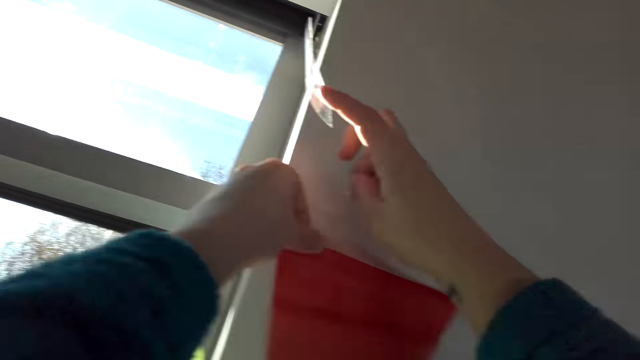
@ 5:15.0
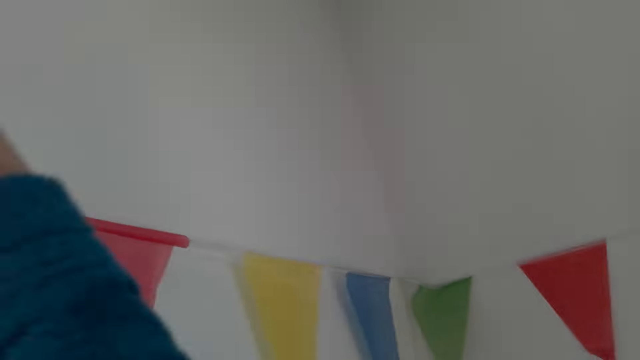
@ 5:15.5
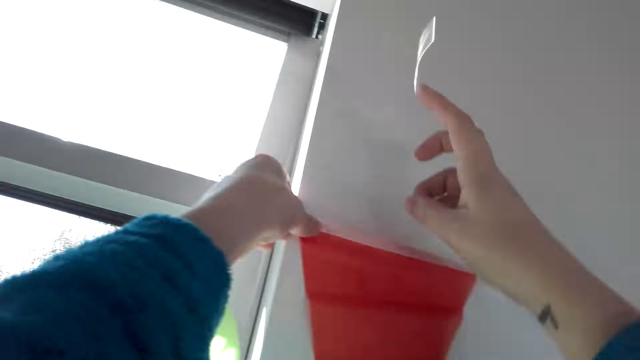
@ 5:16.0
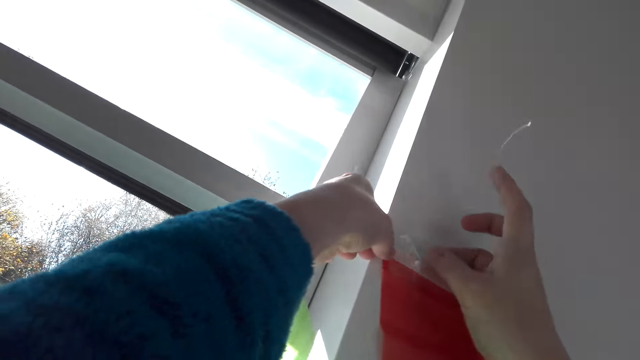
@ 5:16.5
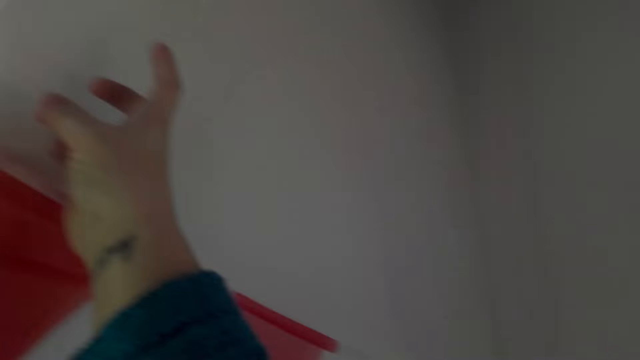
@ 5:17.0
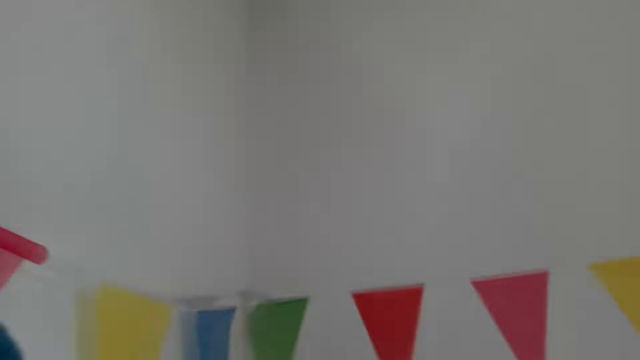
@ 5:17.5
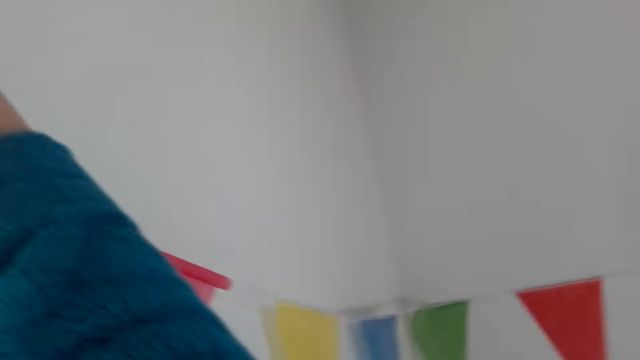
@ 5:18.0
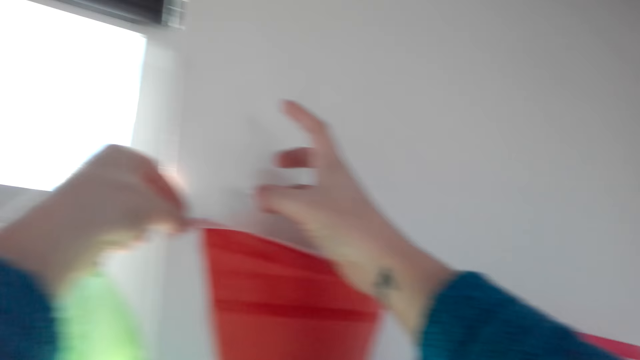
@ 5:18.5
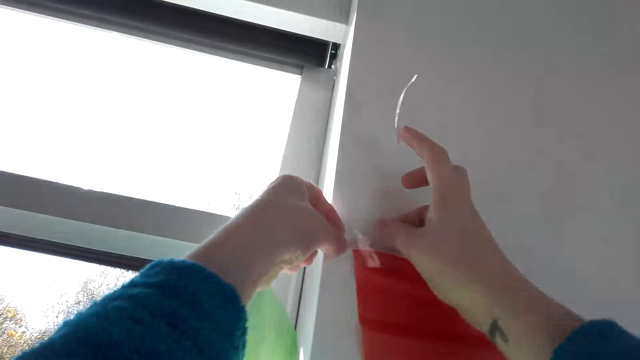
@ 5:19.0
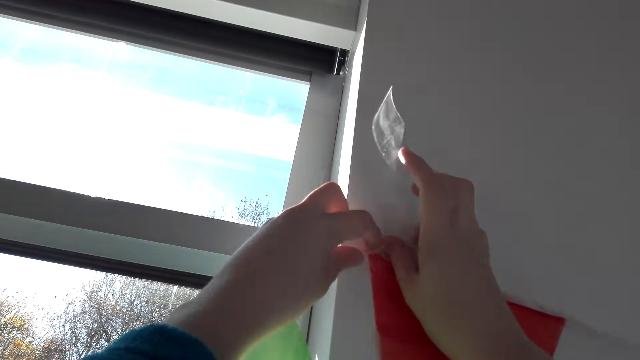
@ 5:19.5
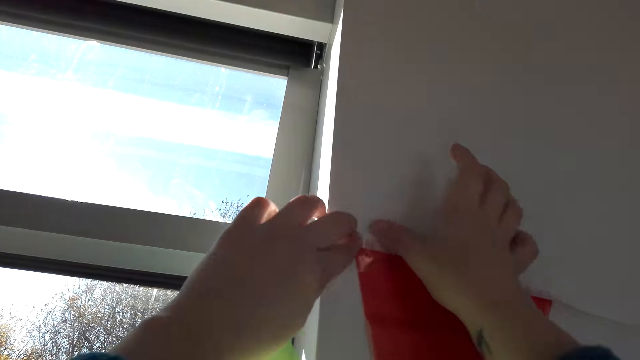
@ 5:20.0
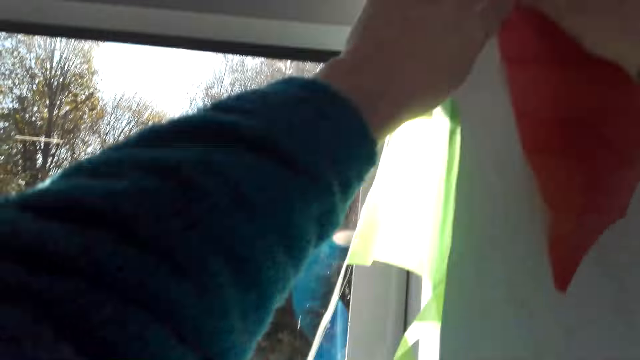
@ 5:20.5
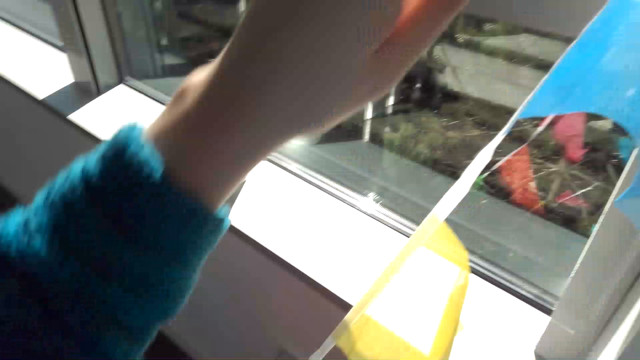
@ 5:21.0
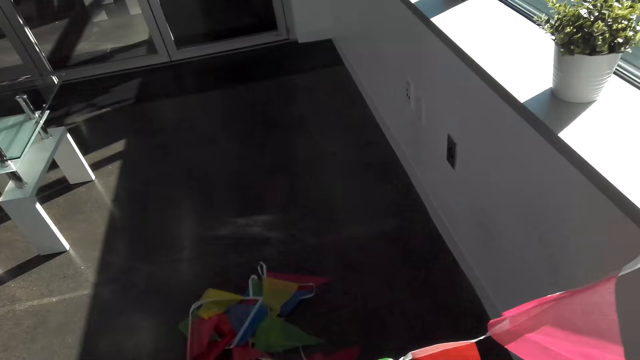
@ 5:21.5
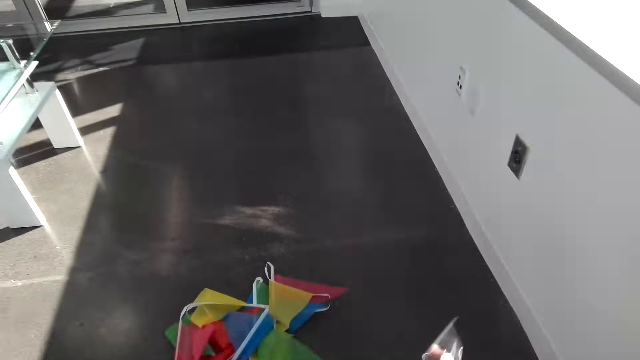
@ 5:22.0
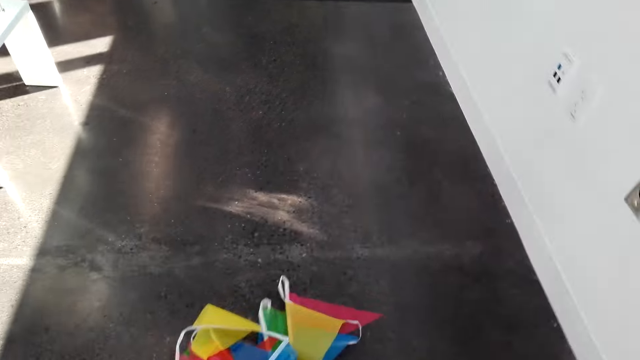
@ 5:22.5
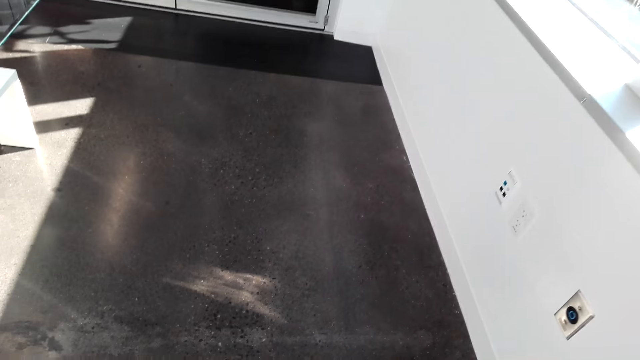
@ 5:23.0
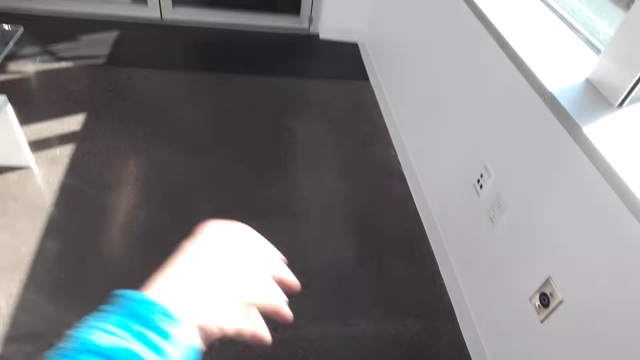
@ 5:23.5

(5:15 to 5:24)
The camera wearer removes the sticker tape on the wall. They stick a sticker on the decoration on the wall. They pick another decoration.

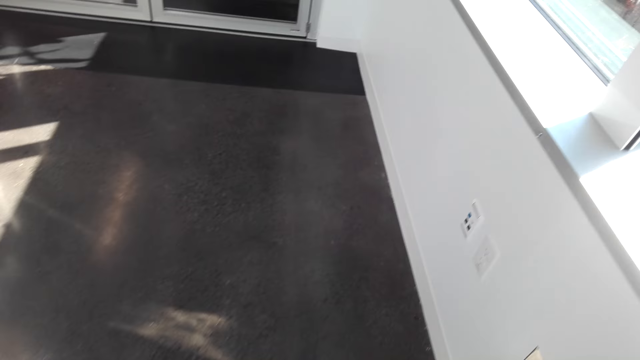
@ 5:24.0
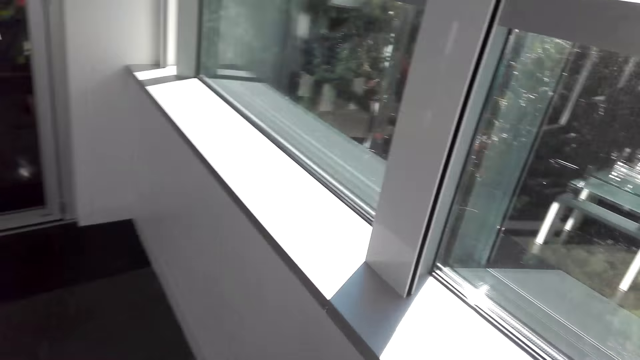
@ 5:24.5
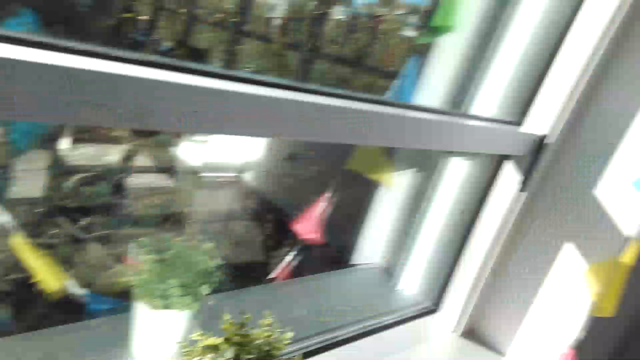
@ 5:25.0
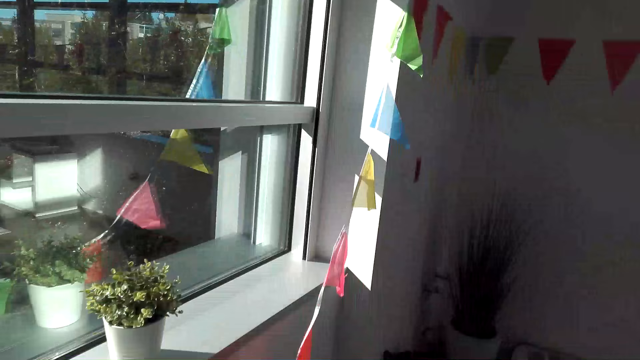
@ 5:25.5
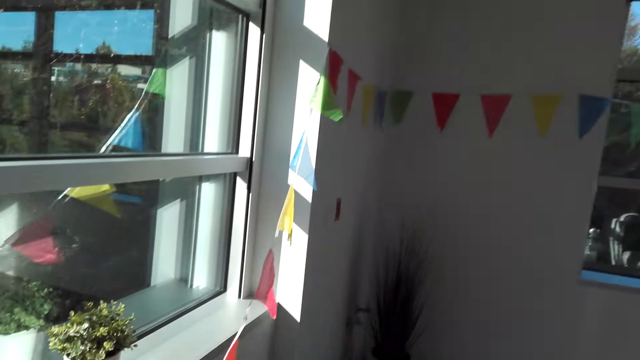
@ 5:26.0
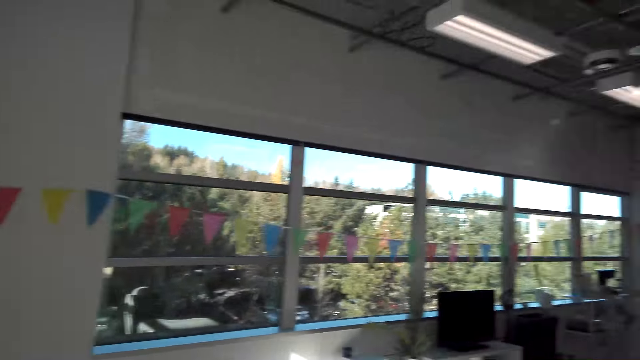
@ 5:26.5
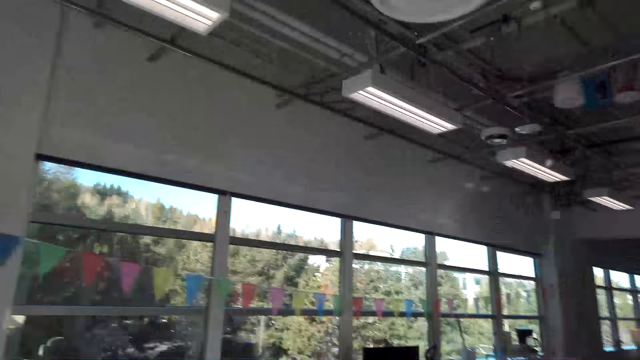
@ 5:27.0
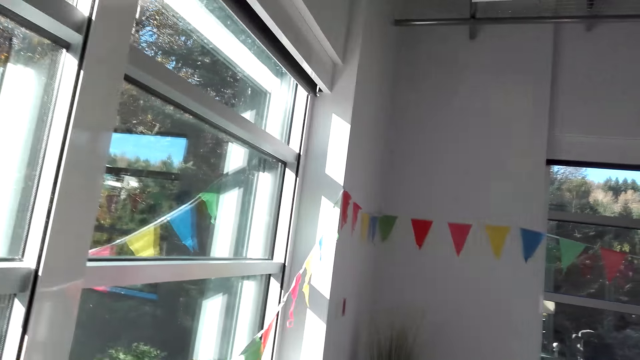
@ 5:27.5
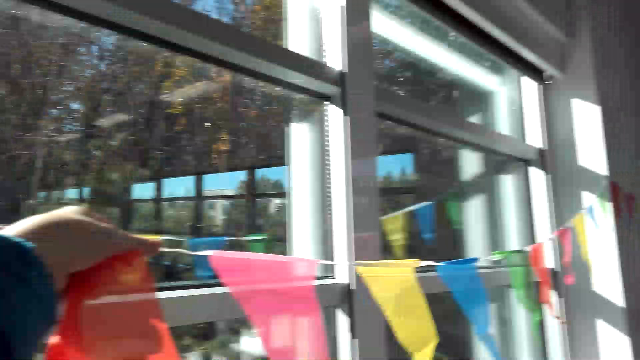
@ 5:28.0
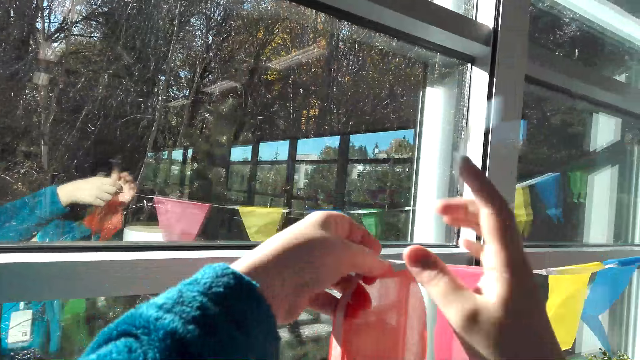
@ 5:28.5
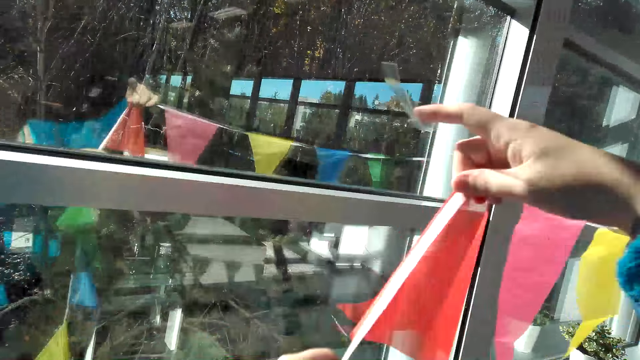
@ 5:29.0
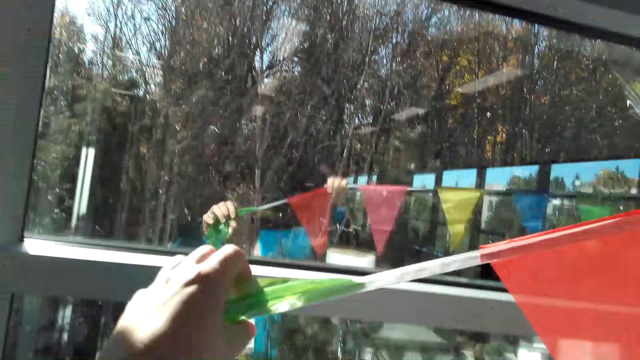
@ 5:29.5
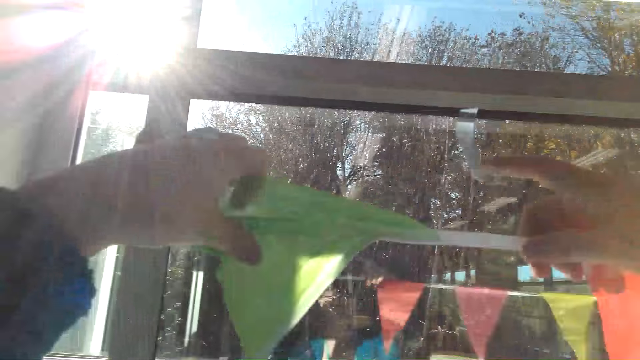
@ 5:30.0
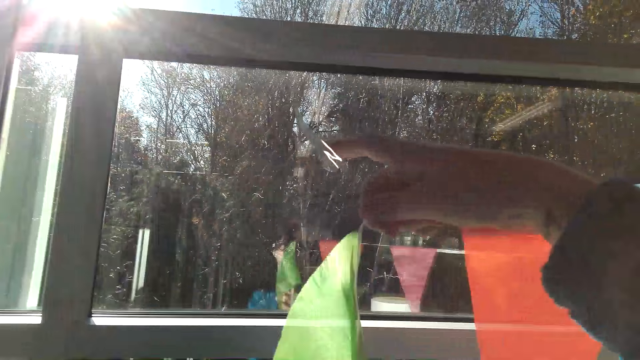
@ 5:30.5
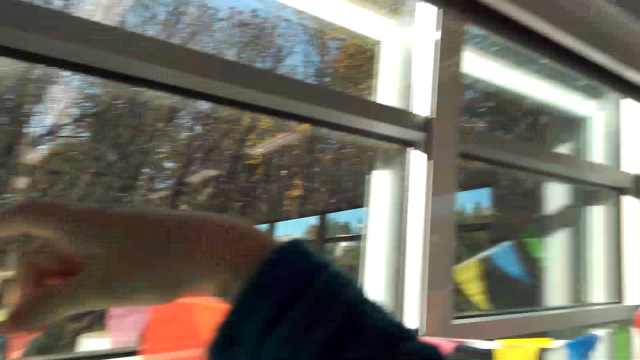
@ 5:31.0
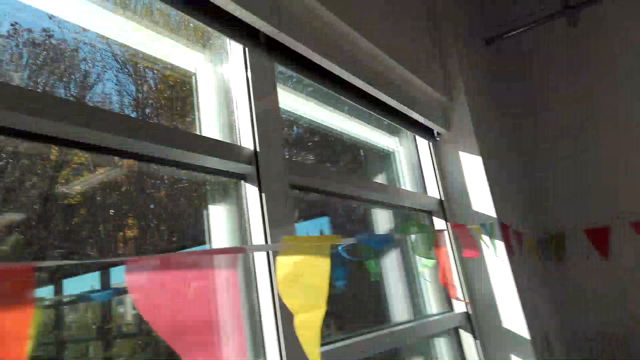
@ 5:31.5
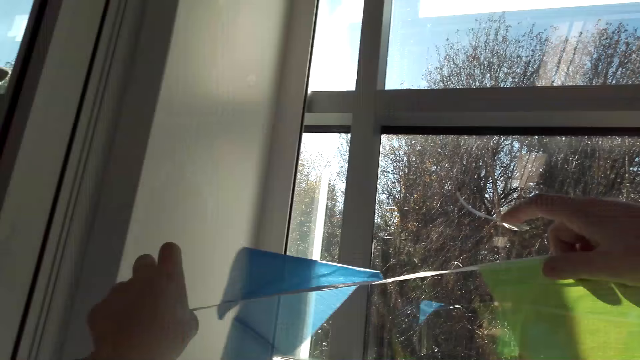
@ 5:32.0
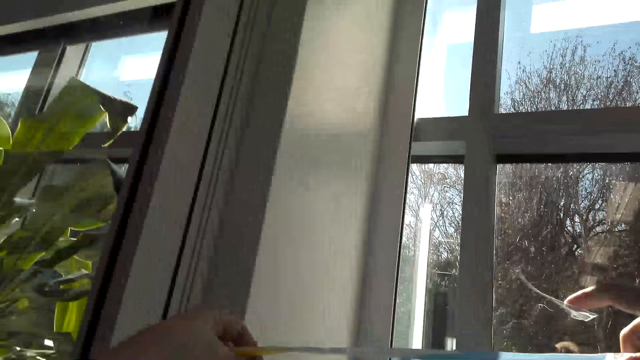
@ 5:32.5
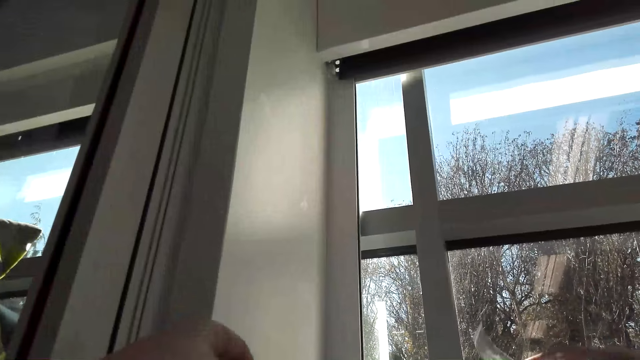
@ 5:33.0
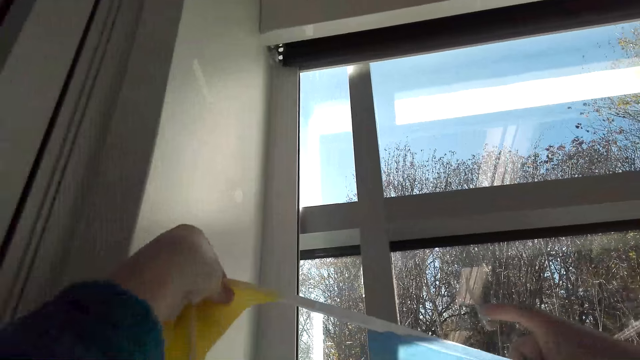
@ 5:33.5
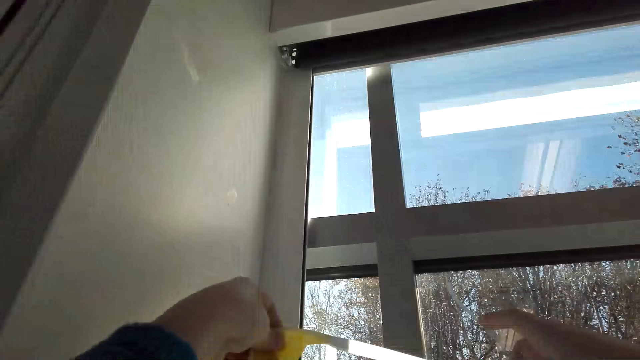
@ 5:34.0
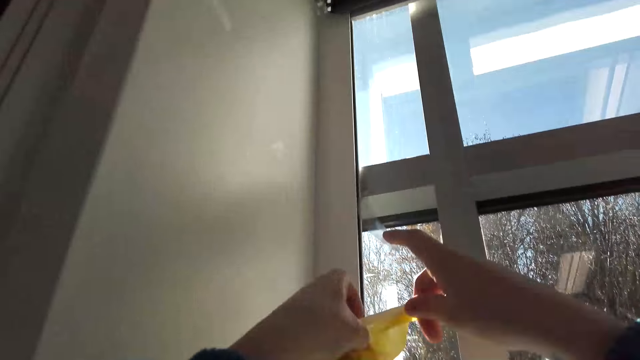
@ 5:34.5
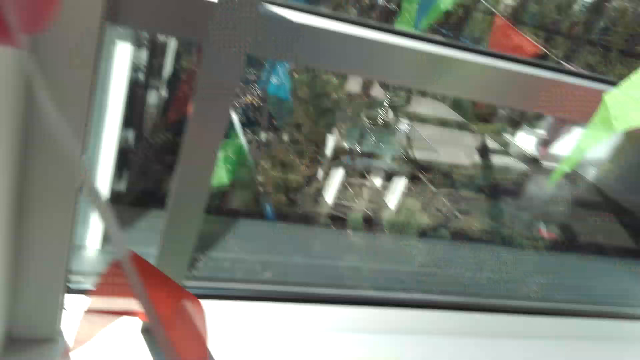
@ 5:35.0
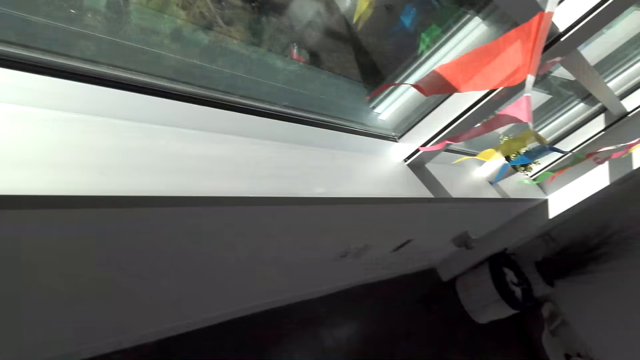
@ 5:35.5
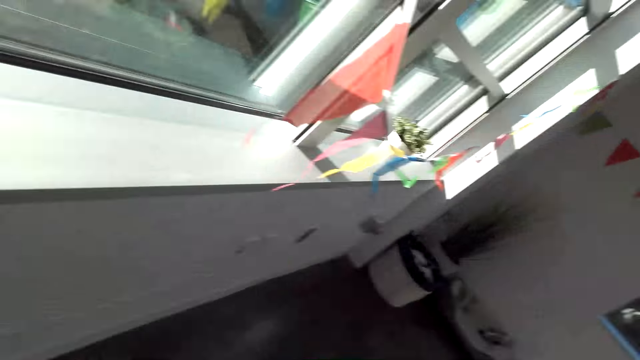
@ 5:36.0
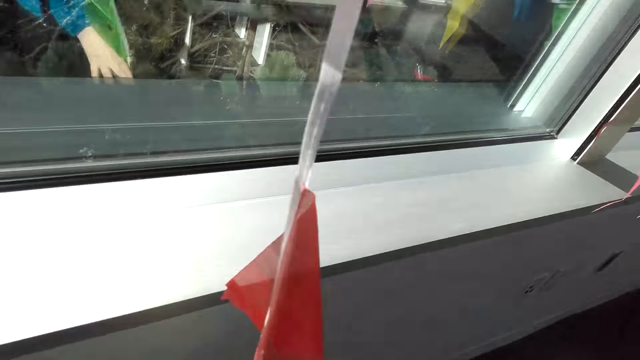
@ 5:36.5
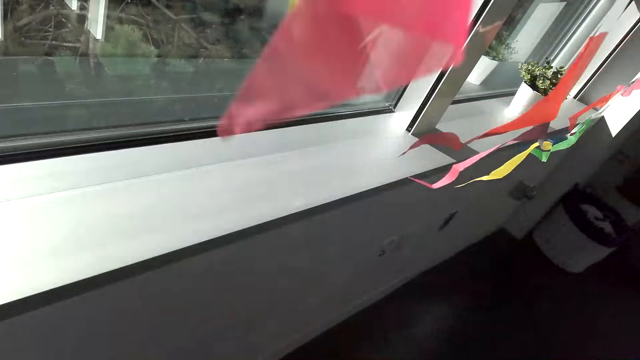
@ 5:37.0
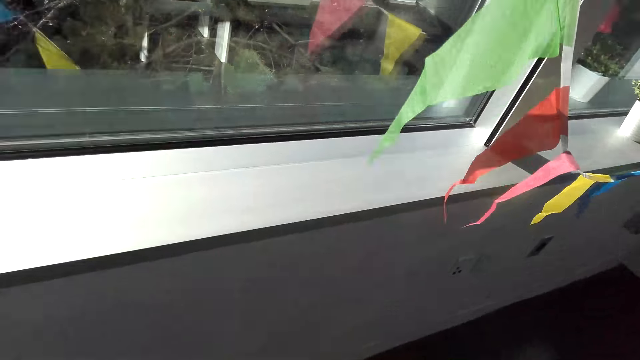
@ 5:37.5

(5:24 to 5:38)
The camera wearer walks in the house. They look around. They make the decoration. They hold the decoration line. They look around.
